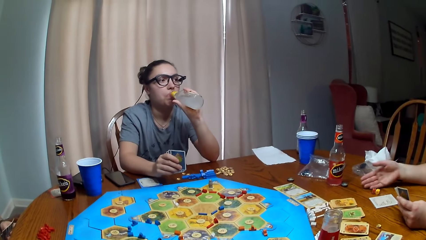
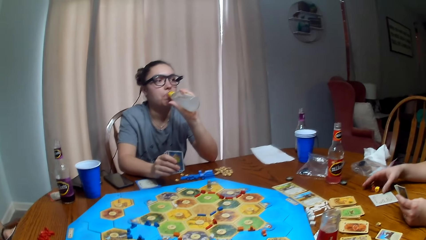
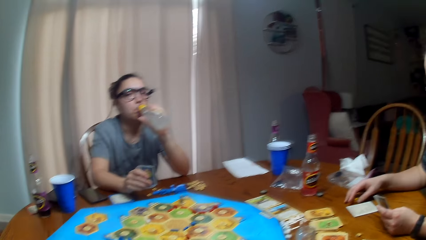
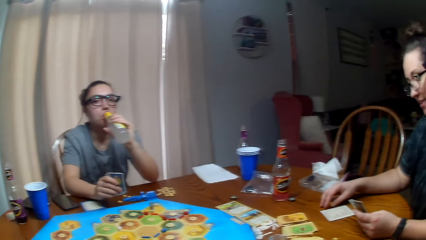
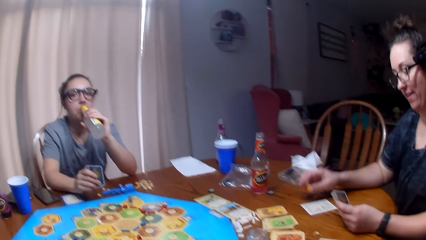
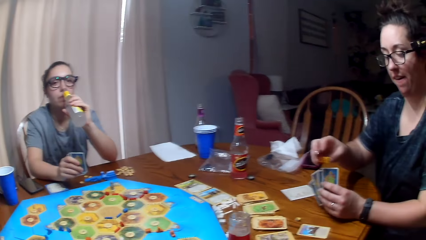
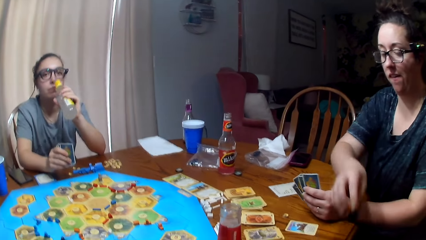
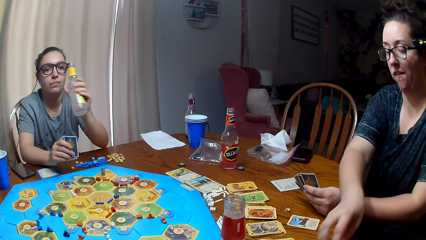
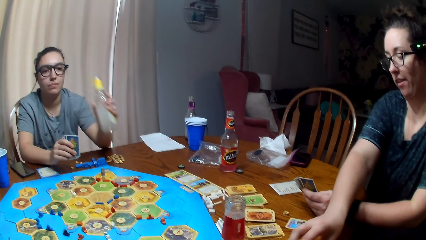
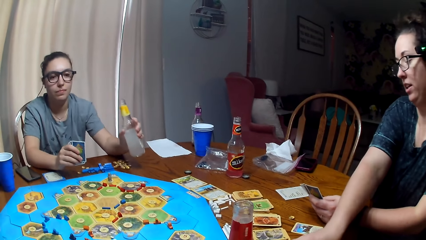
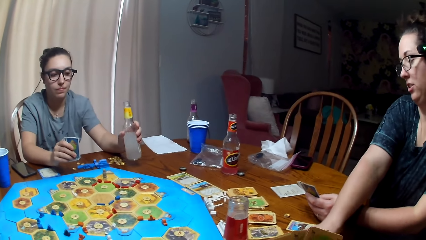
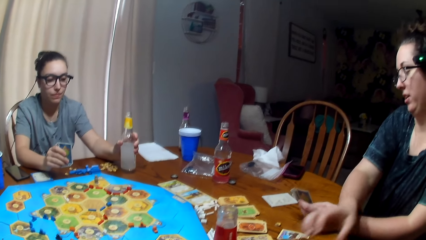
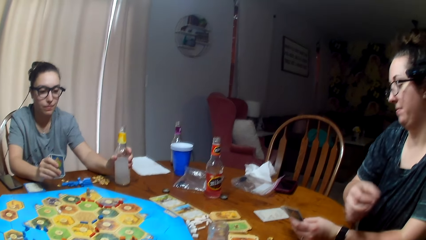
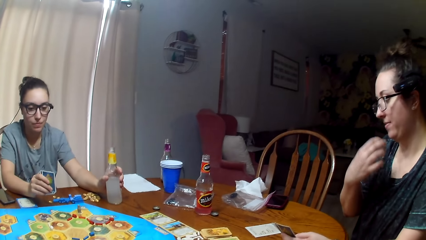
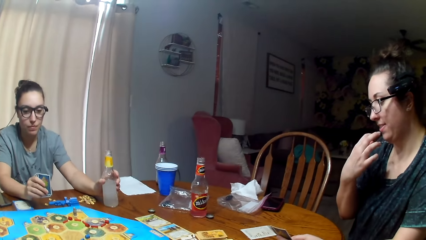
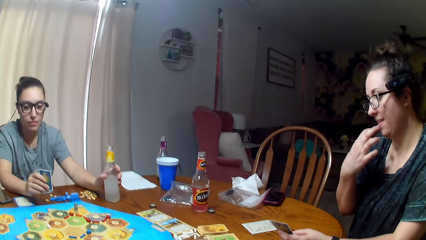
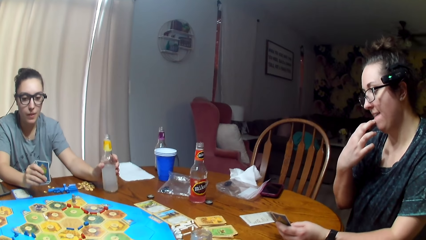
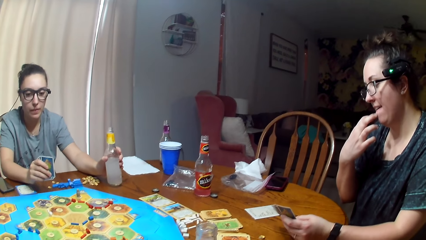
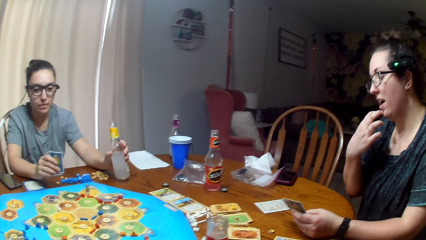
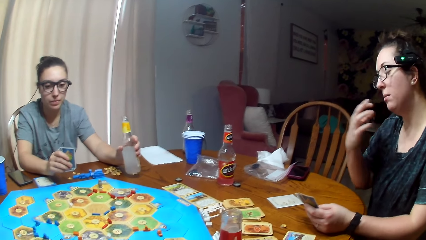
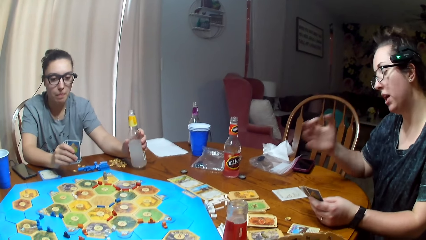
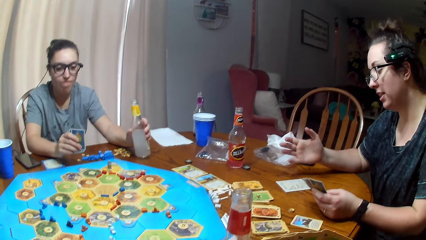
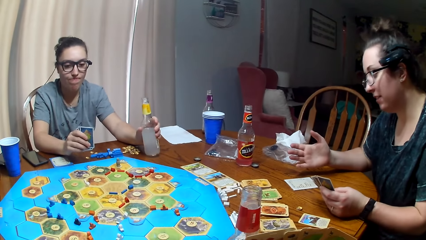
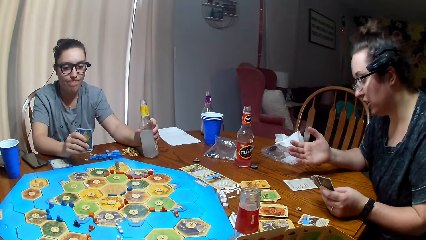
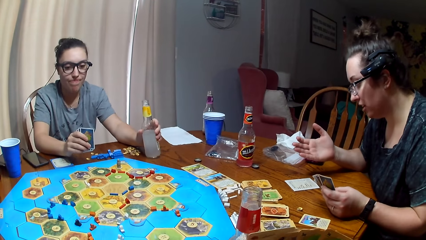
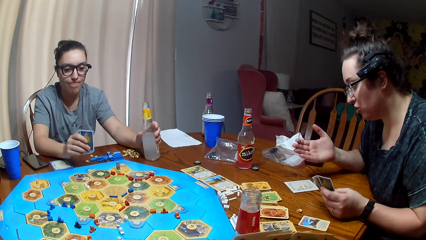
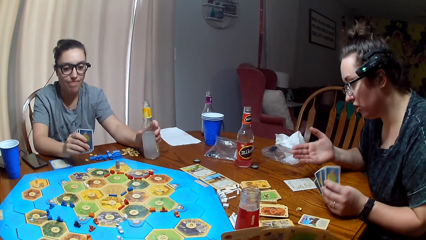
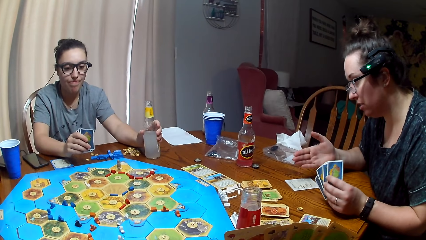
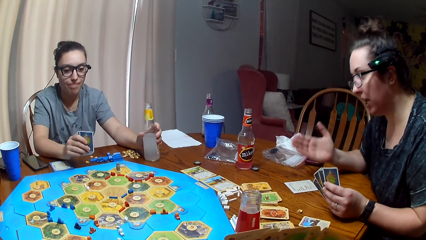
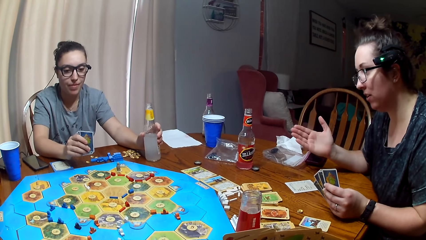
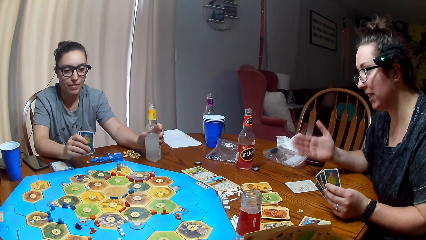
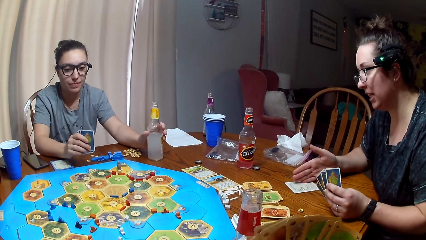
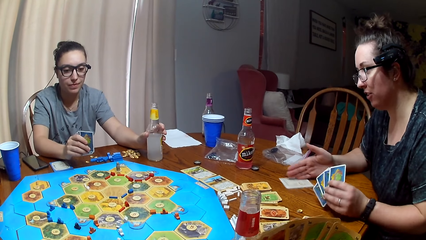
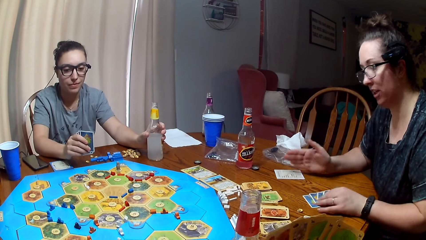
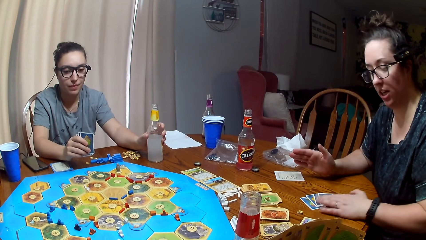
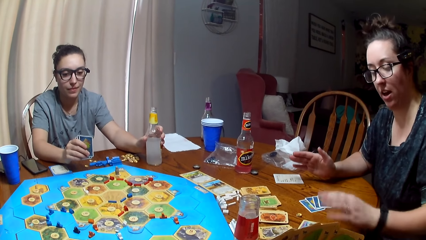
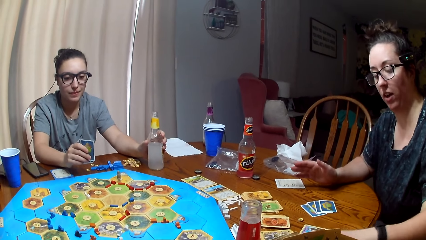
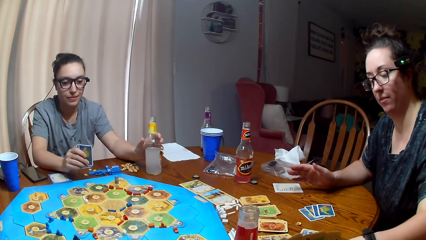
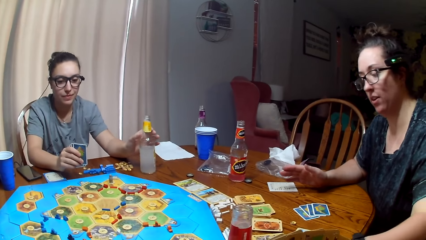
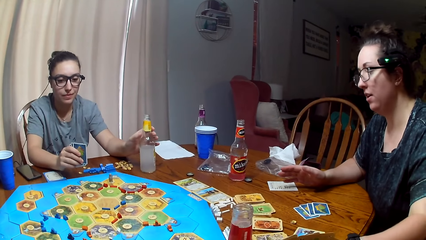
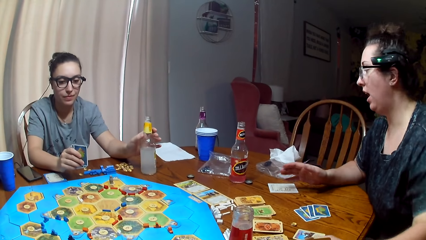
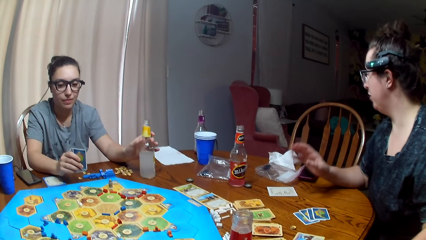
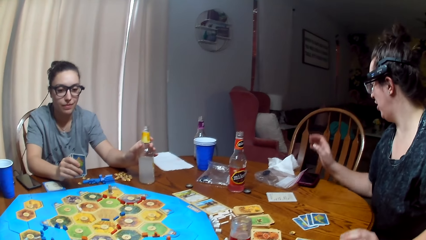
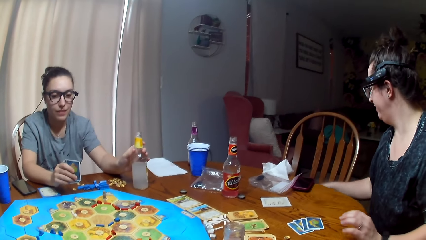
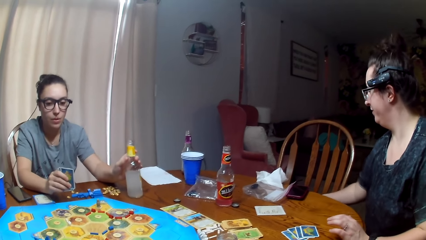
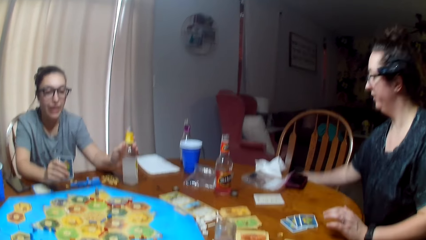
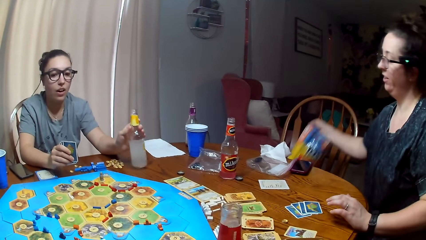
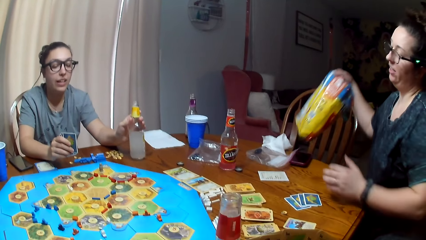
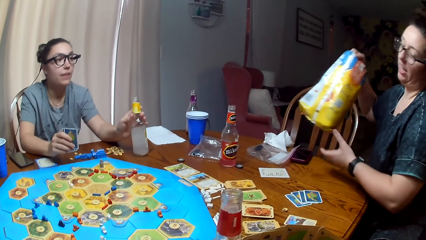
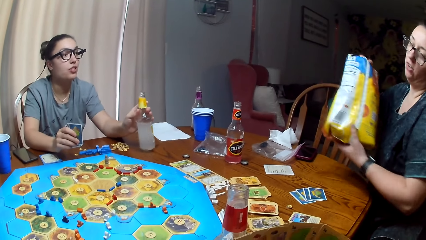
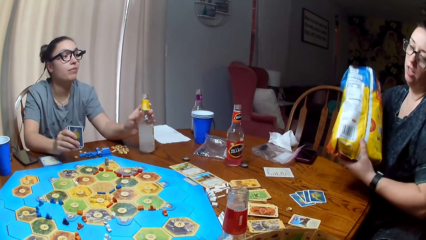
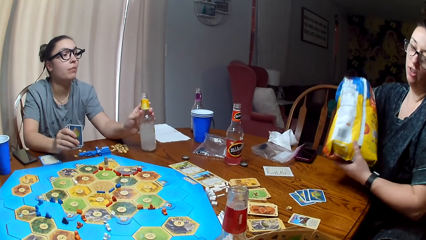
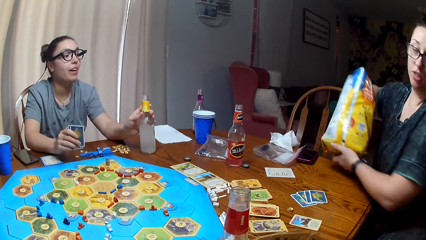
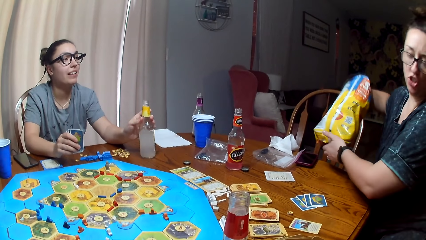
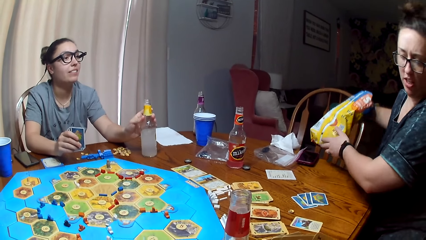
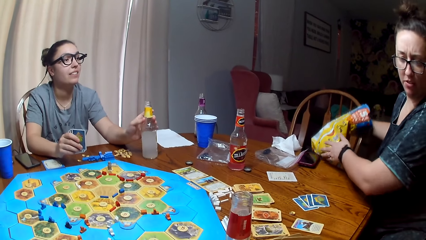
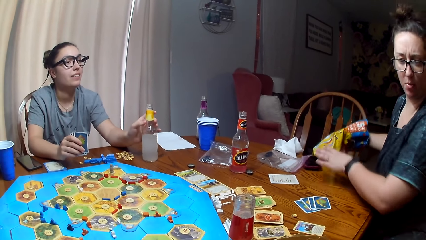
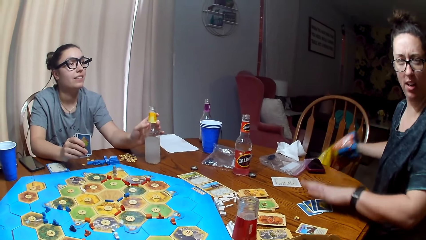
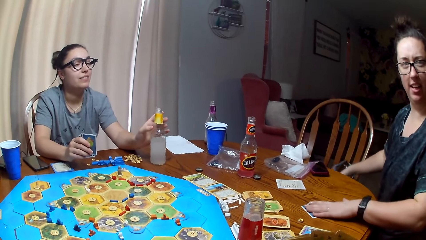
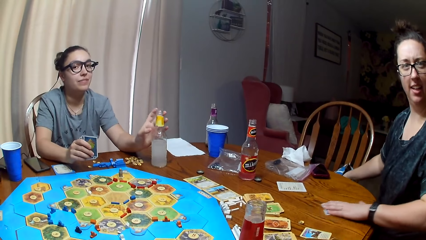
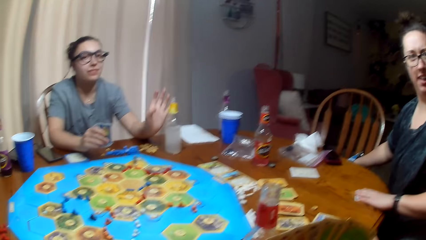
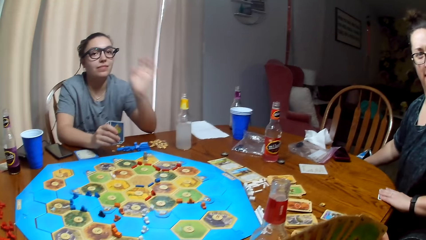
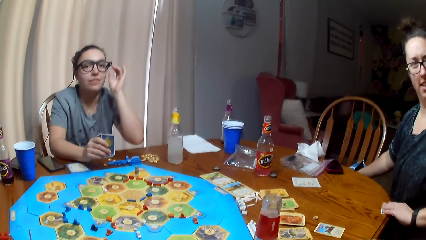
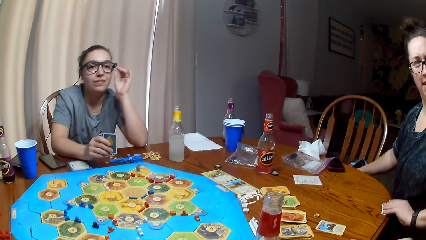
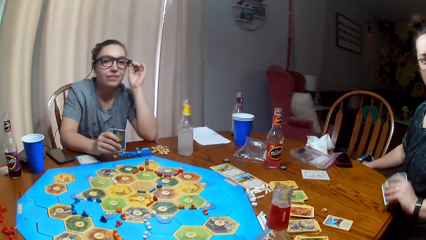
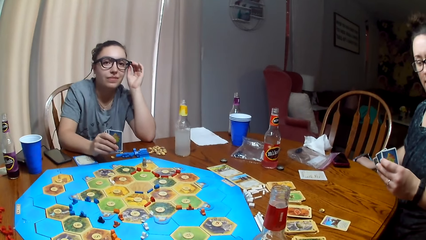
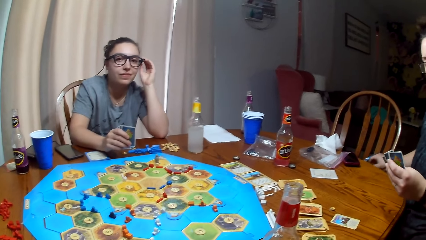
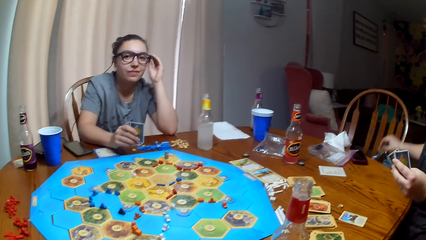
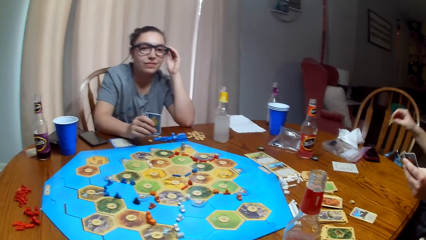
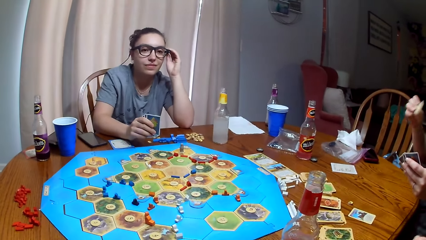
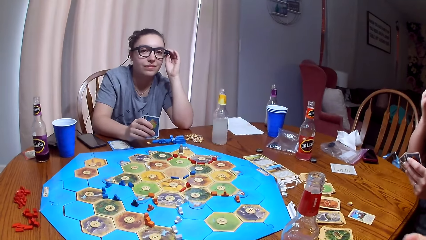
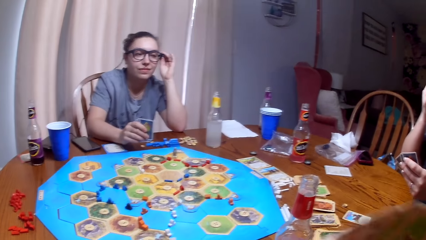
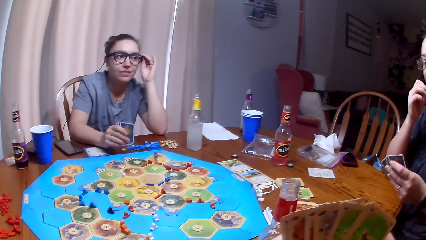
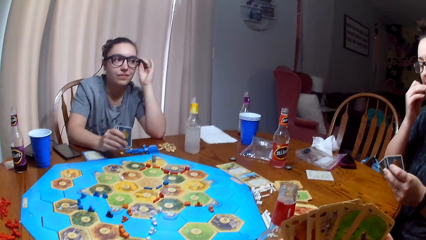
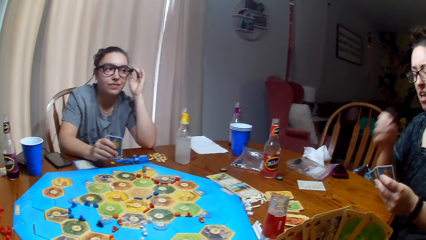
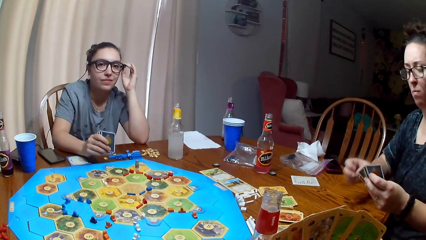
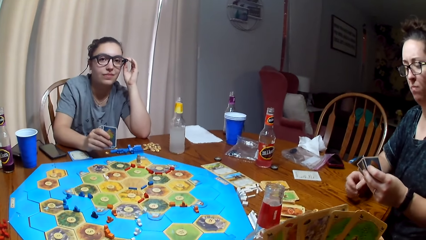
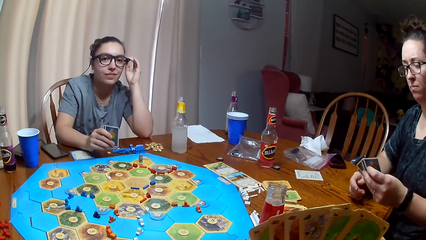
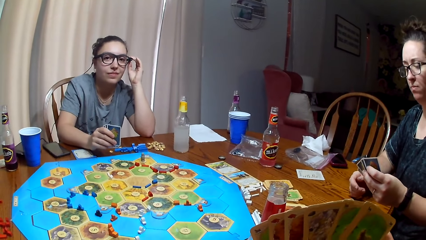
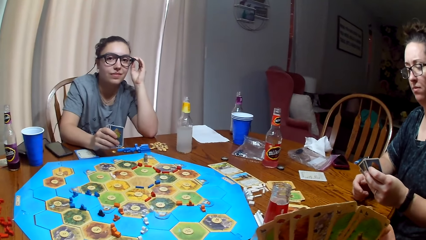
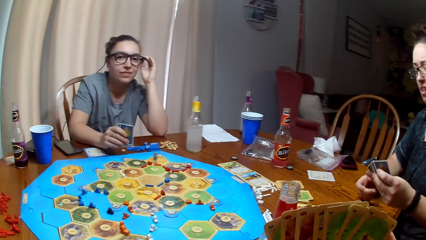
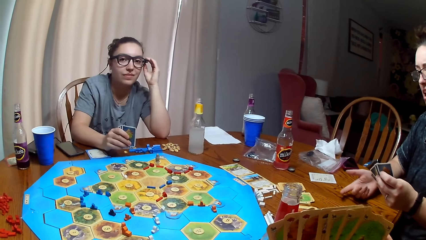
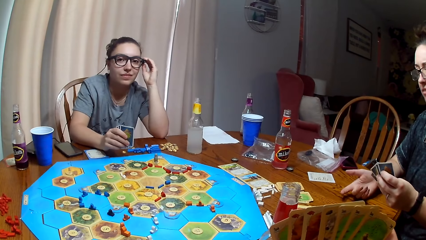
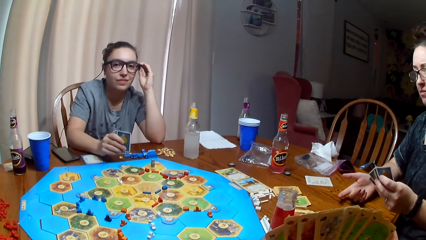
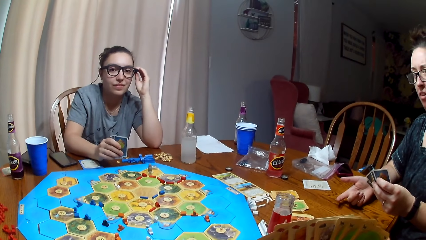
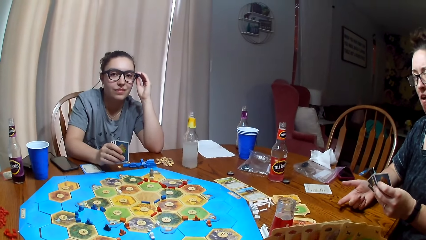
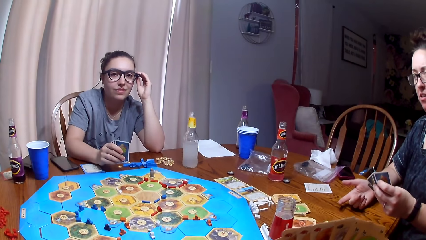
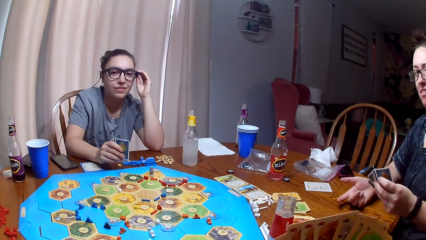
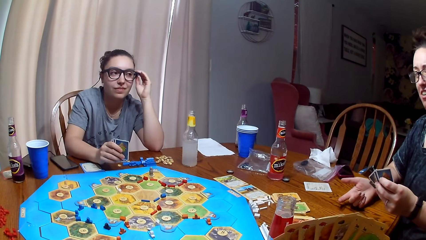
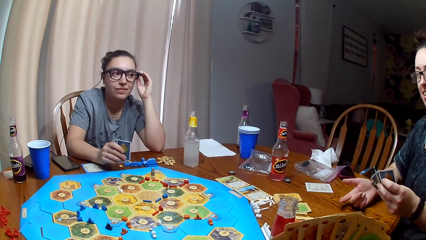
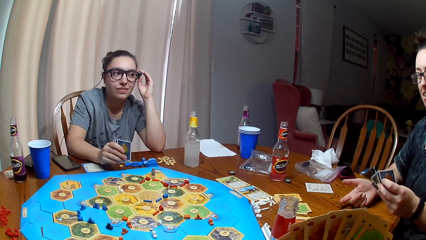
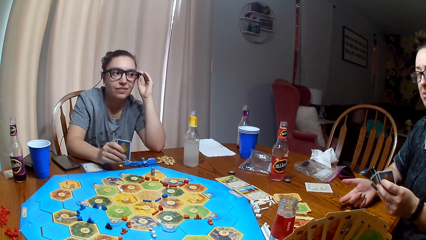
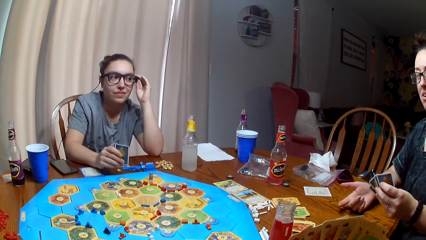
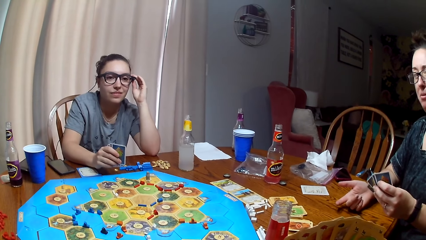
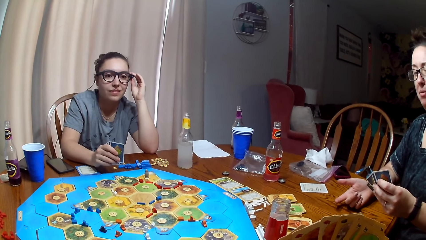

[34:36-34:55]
A person passes dice to the camera wearer. A woman picks the card. Another woman puts down the soda. The first woman touches the face. The camera wearer dialogues with the person. The first woman picks the chips. The camera wearer returns. The first woman puts the chips on the chair. The other woman touches the spectacles. The person picks cards. The other woman makes glasses. The first woman eats the chips. The camera wearer looks at cards and dialogues with the person.
